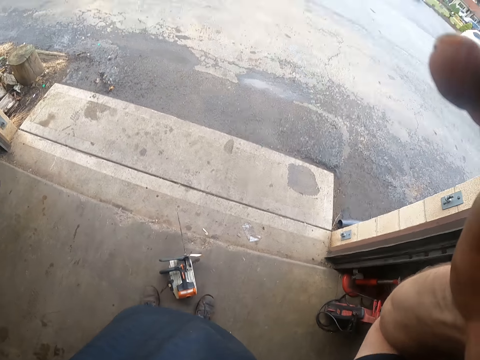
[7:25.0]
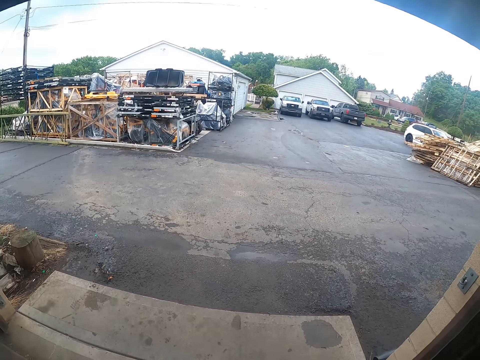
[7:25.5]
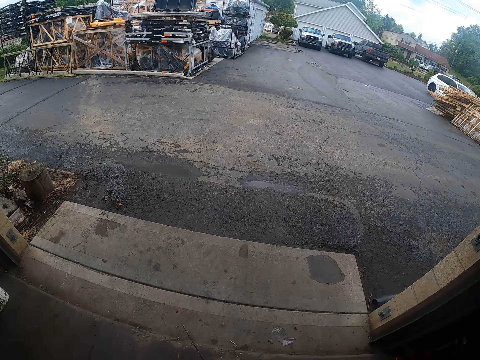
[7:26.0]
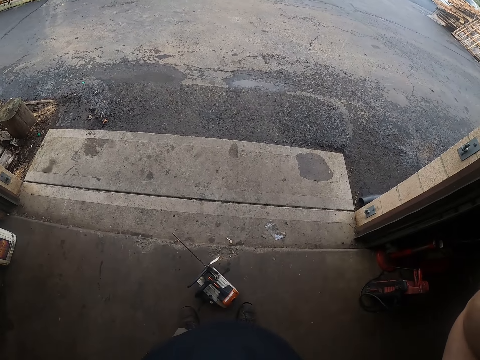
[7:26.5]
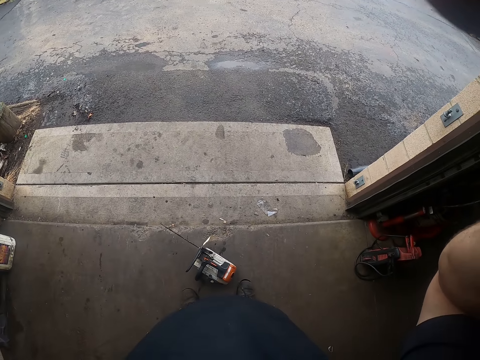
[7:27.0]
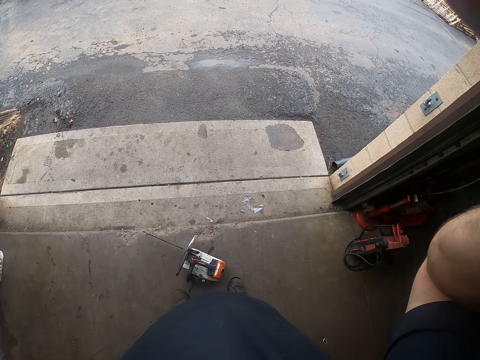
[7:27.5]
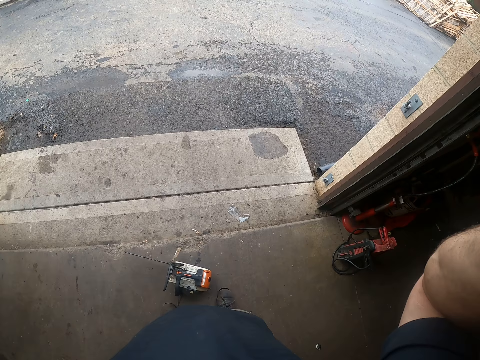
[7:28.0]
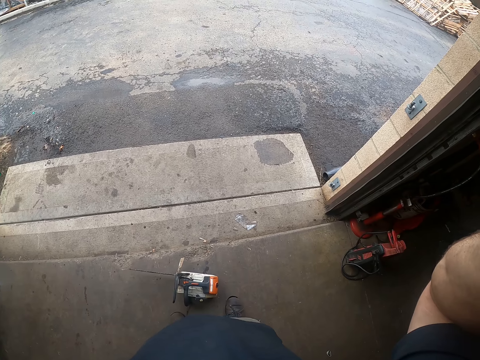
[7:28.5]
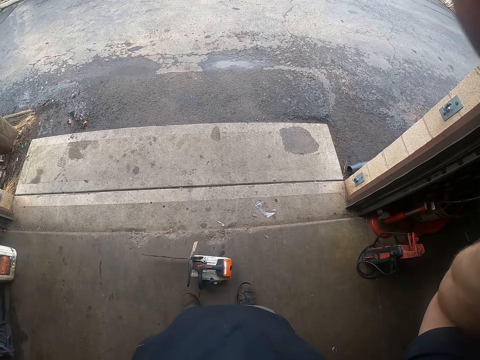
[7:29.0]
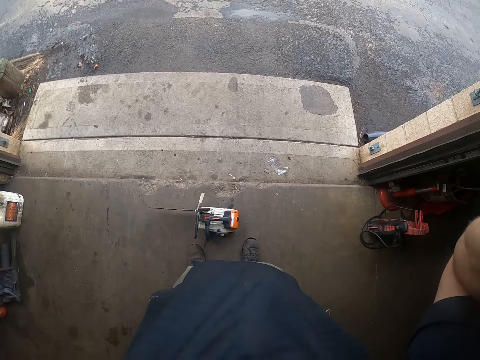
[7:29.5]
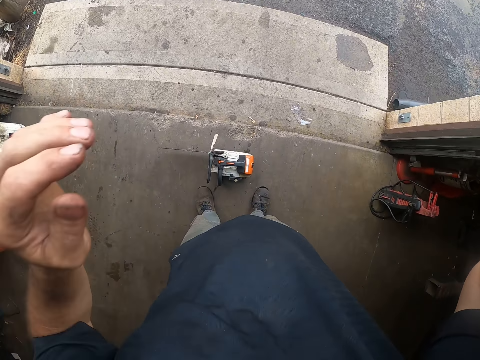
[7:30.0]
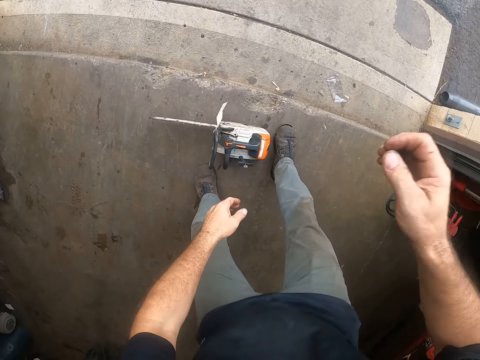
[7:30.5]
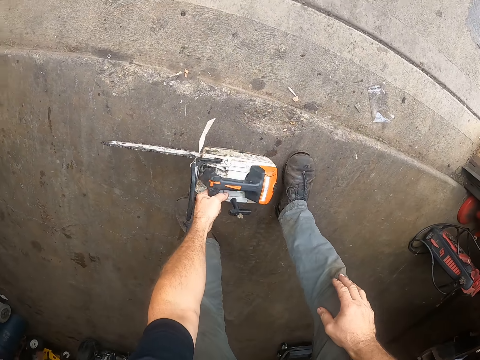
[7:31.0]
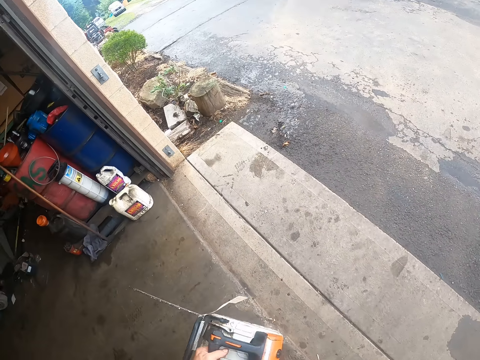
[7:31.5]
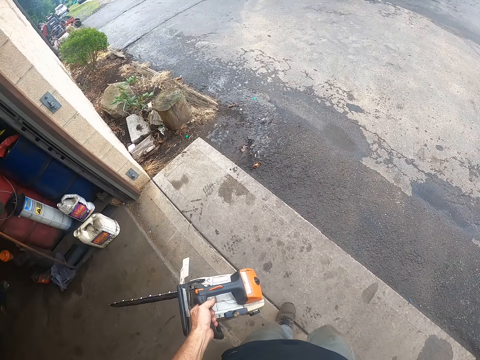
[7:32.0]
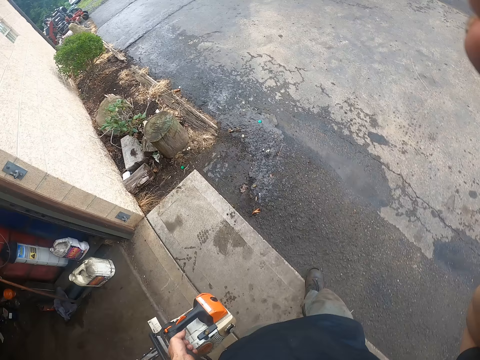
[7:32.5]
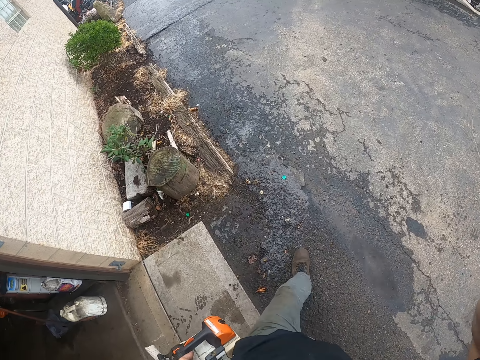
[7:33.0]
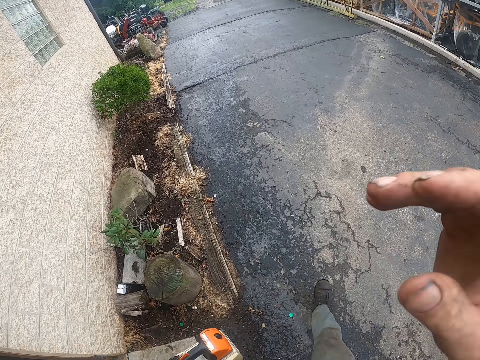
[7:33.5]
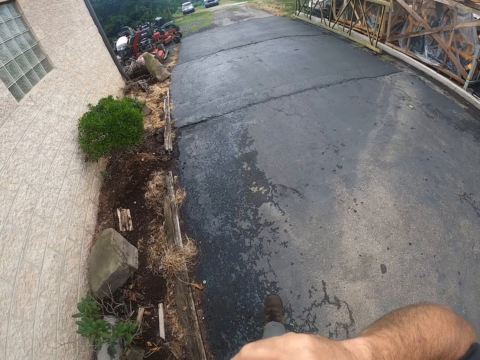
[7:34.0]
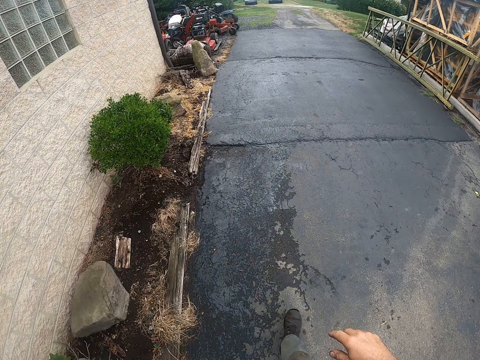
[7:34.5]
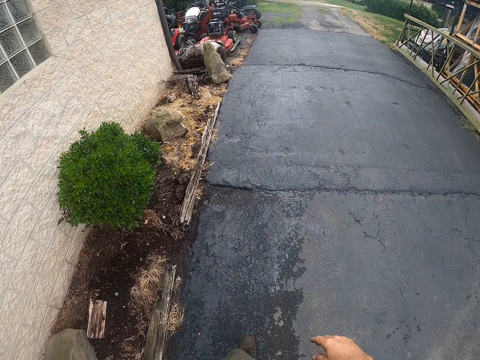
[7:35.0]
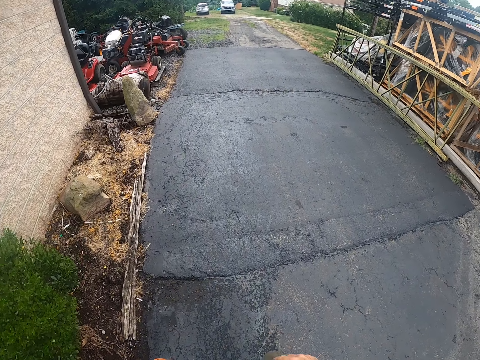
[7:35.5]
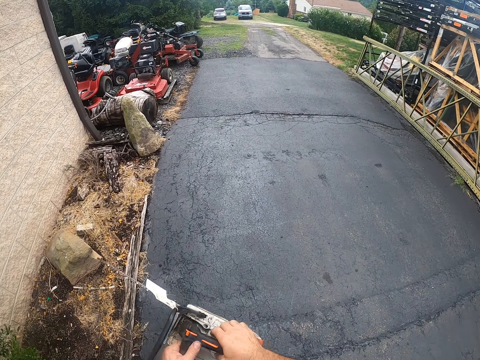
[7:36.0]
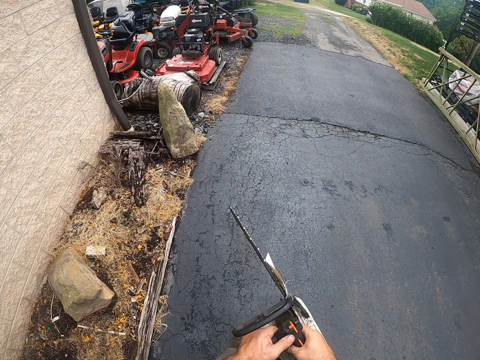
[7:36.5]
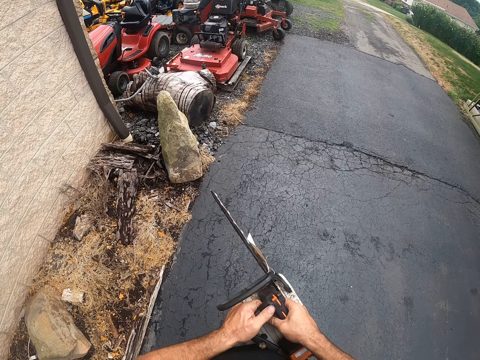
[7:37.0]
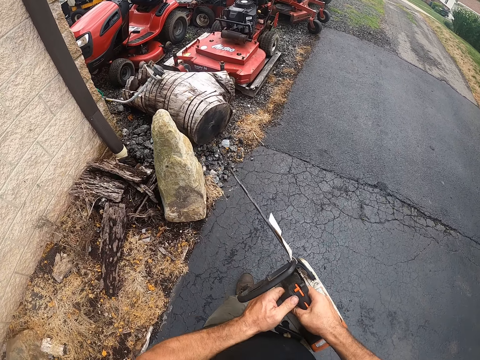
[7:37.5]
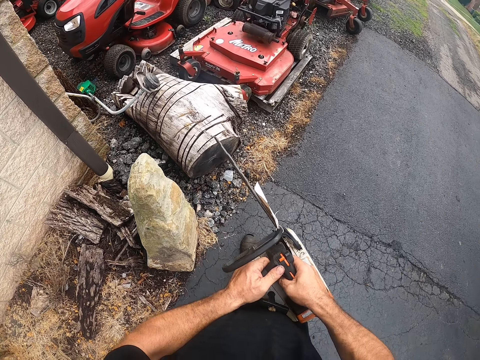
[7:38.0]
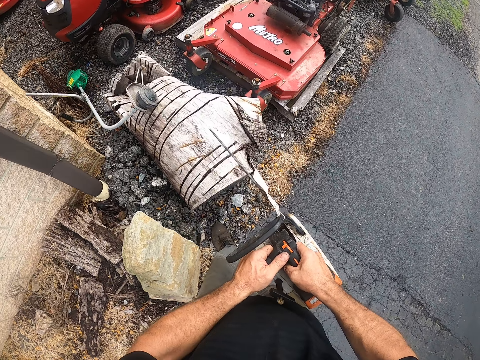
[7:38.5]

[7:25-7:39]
The camera wearer adjusts a camera on his head with both hands. He picks up the machine saw from the floor with his left hand. He walks outside the door. He adjusts the camera with his right hand. He walks on the walkway outside. He rubs his nose with the right hand. He holds the machine saw with both hands. He starts the power saw.

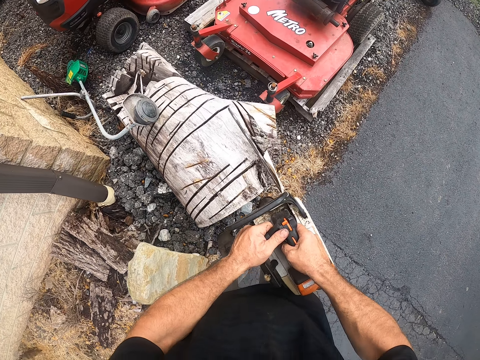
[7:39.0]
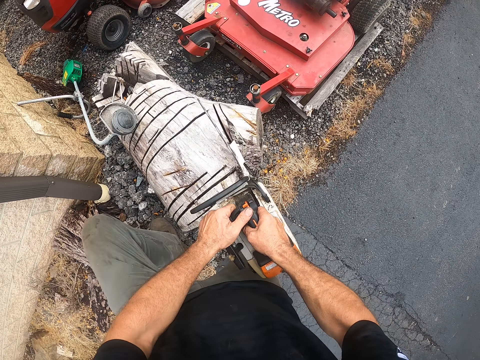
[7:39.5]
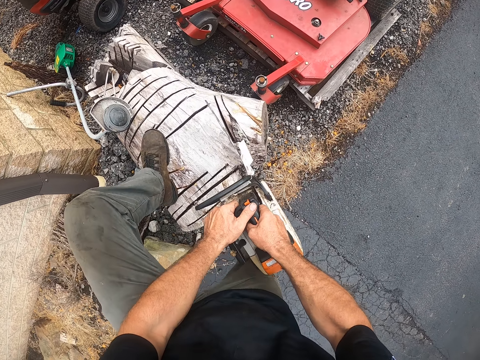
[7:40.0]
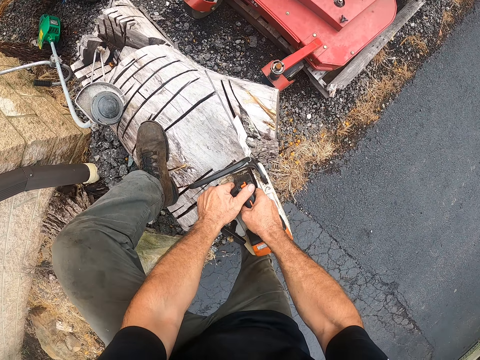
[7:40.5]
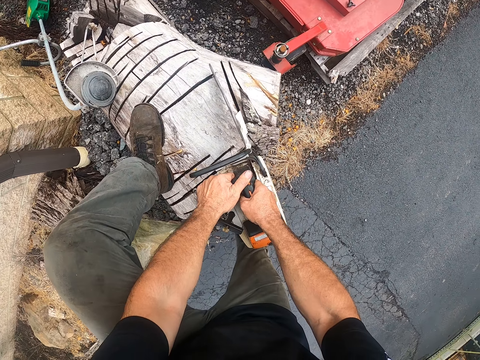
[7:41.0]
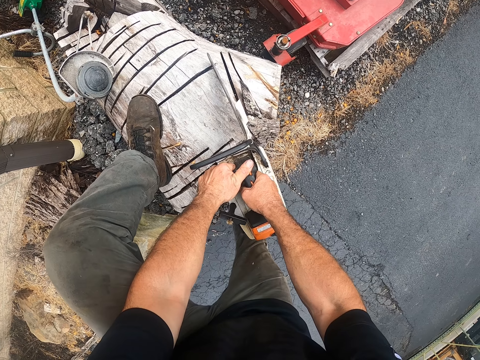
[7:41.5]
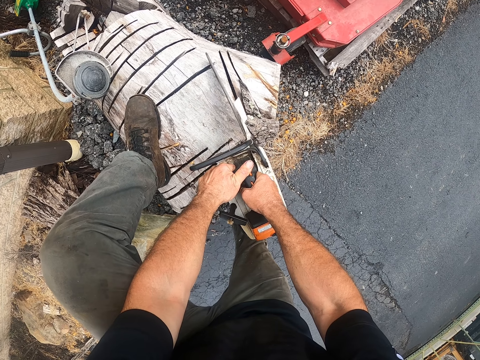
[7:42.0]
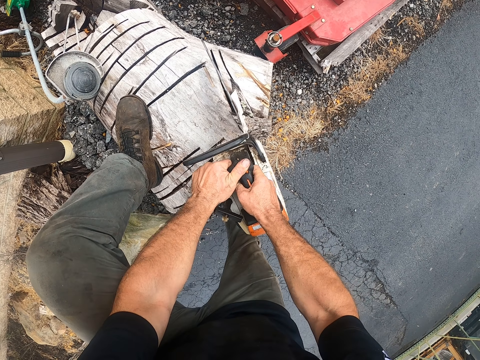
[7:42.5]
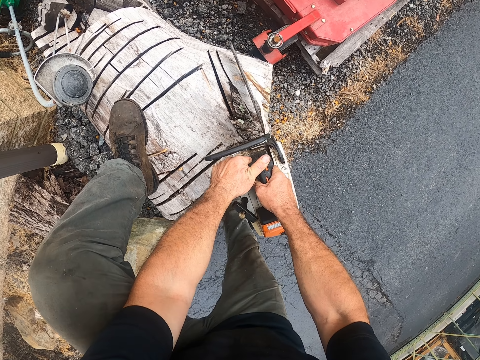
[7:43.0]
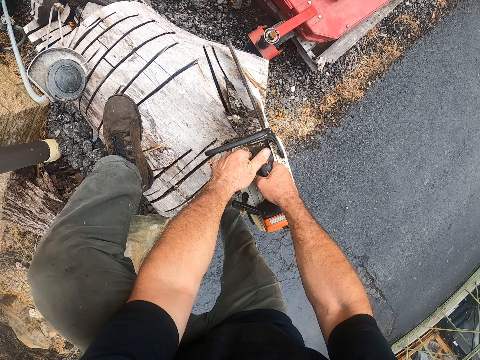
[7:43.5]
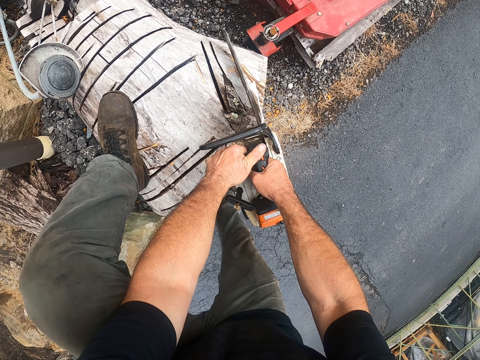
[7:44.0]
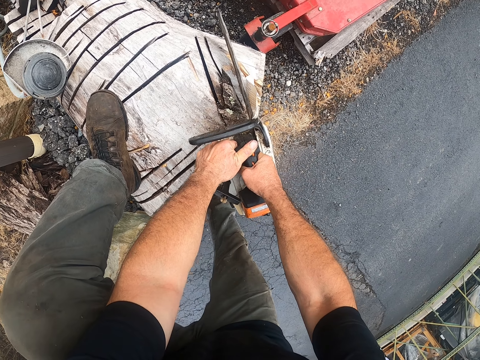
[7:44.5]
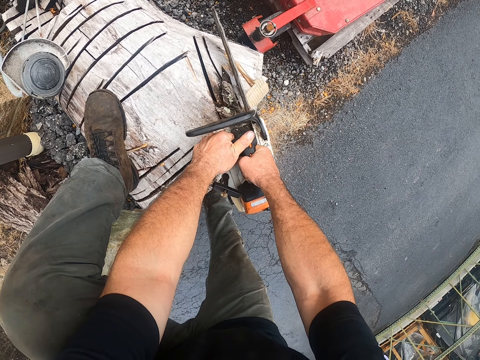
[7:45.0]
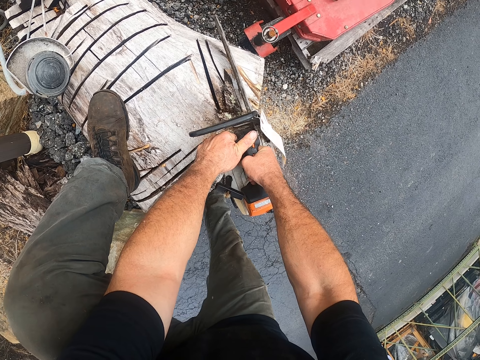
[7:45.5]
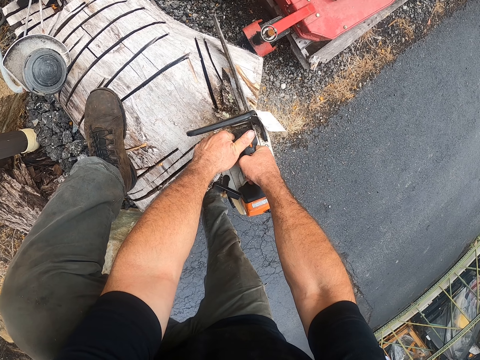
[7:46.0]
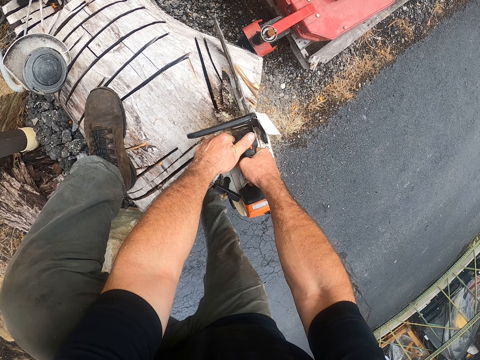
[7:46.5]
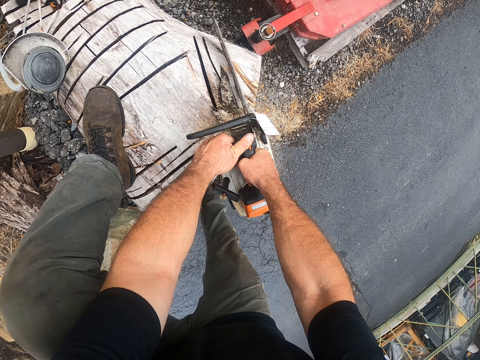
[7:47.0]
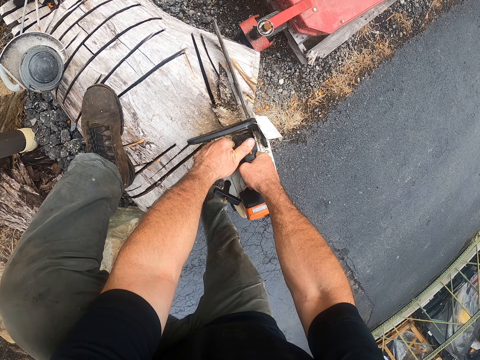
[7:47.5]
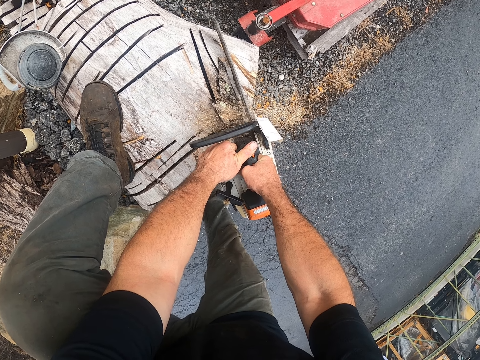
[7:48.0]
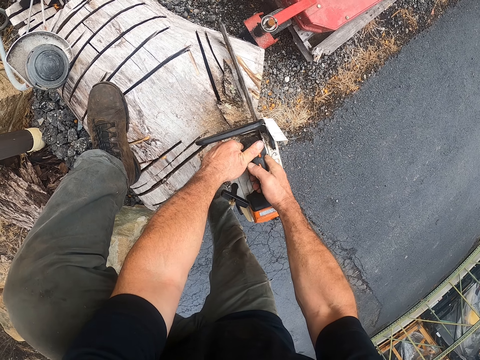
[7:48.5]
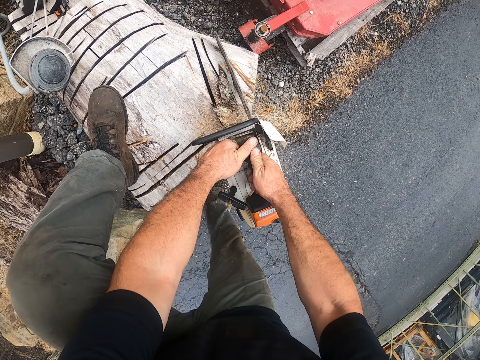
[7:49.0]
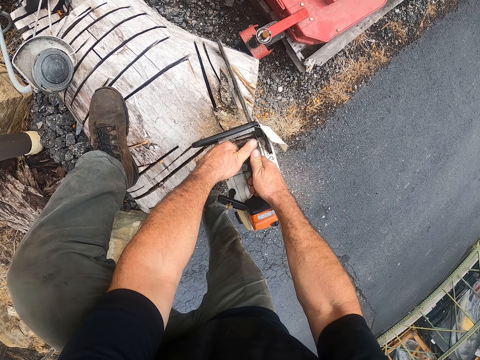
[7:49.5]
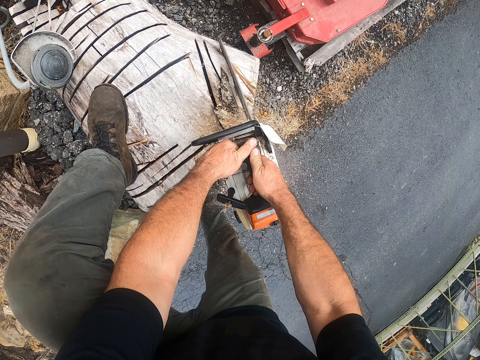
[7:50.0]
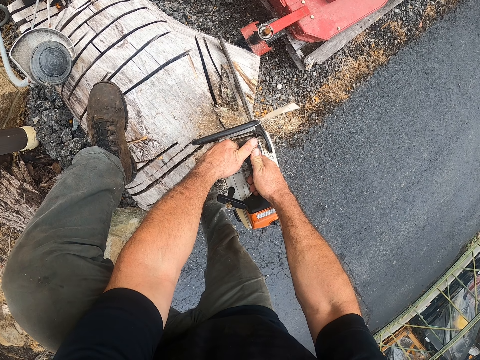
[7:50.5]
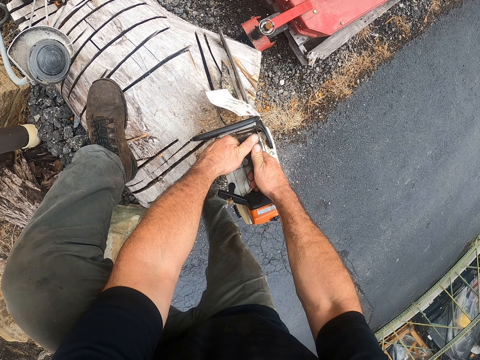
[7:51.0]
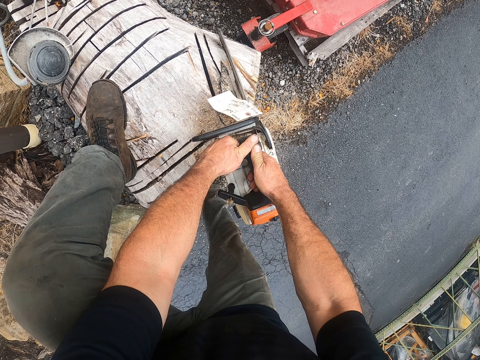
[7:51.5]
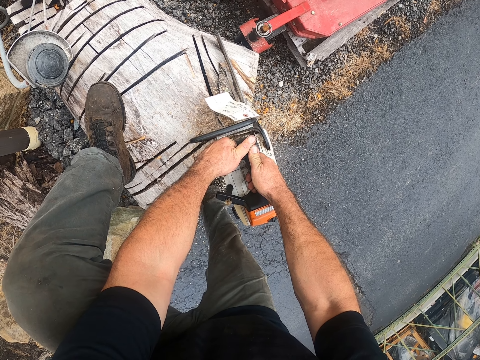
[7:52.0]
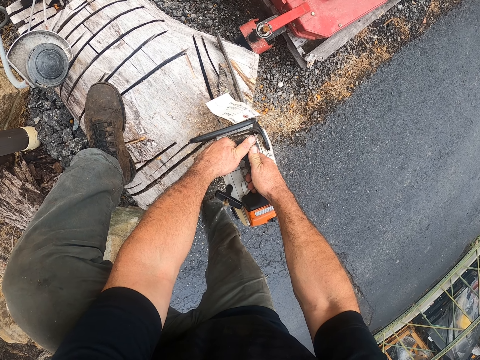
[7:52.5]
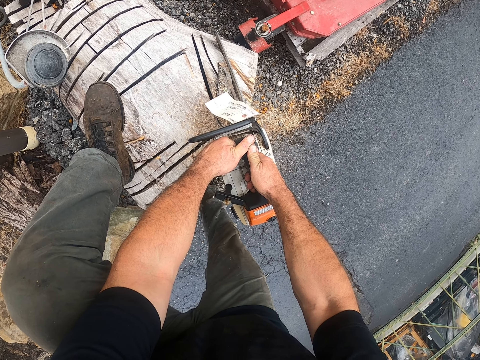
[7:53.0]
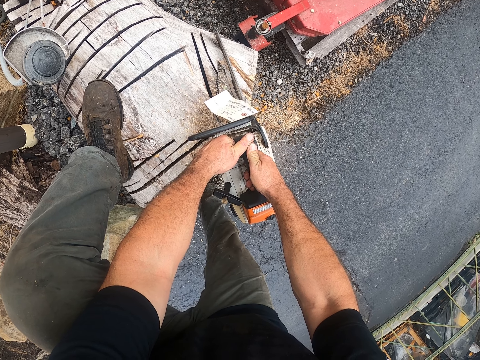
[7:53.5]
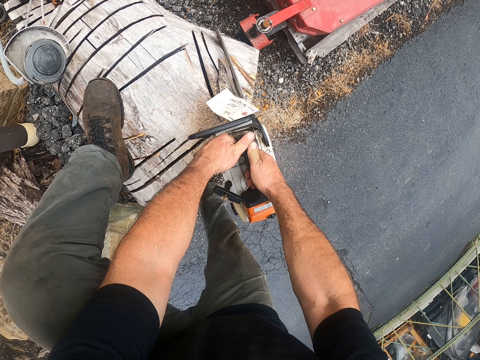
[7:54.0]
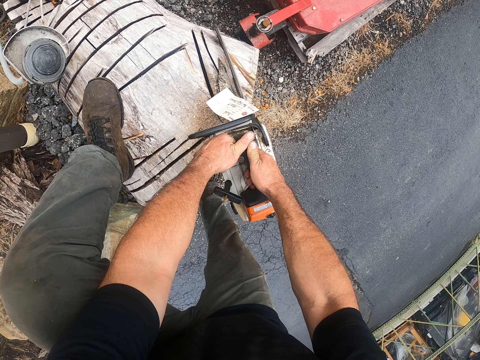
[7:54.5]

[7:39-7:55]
The camera wearer puts his left foot on a log of wood. He cuts the log of wood with the machine saw.
